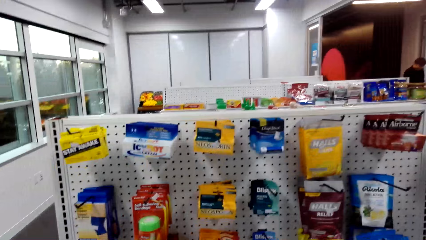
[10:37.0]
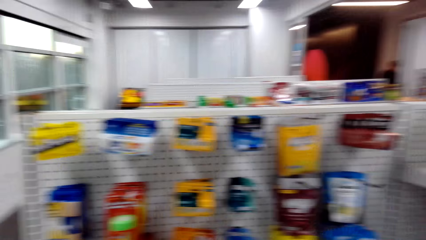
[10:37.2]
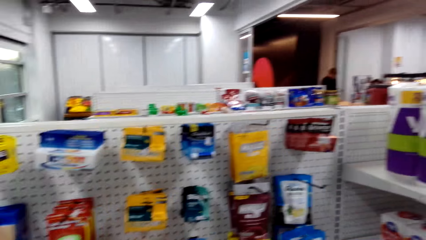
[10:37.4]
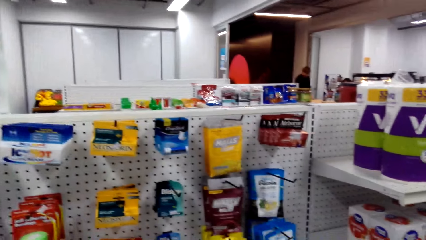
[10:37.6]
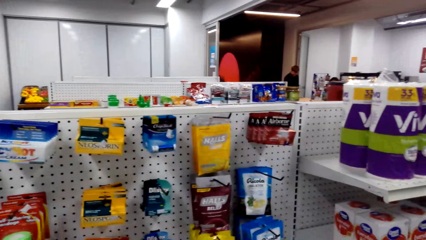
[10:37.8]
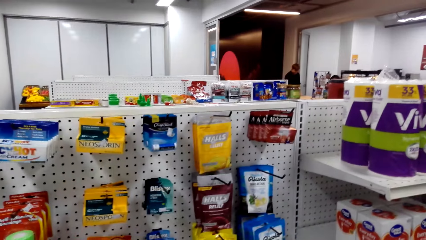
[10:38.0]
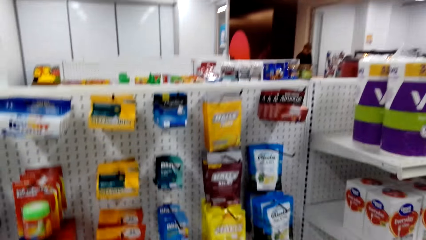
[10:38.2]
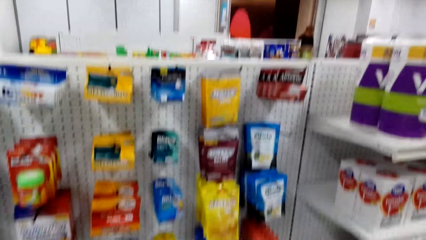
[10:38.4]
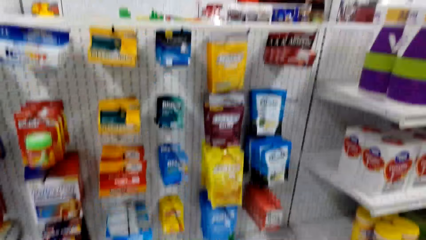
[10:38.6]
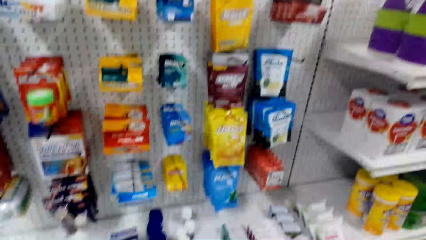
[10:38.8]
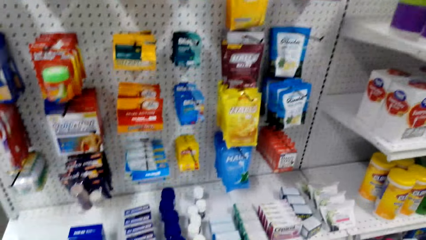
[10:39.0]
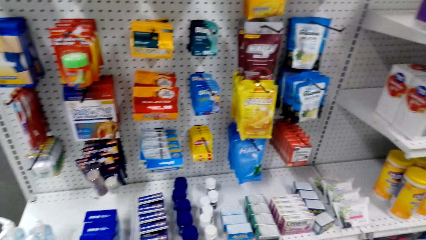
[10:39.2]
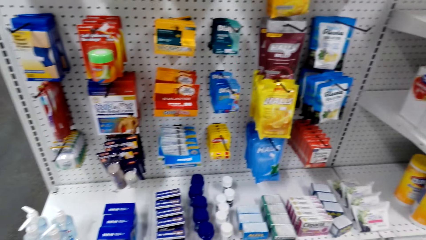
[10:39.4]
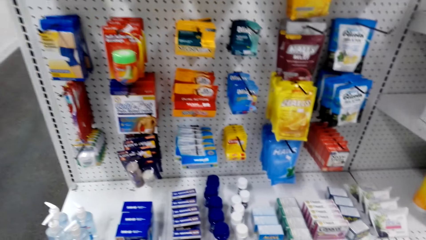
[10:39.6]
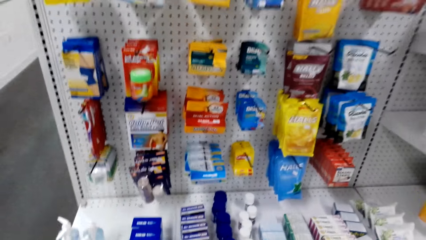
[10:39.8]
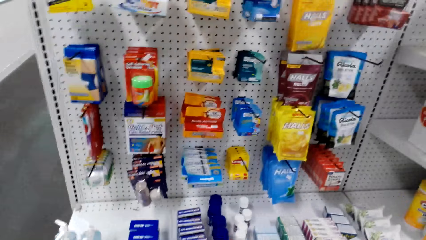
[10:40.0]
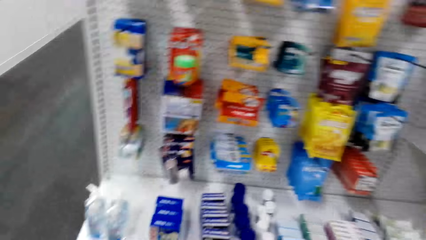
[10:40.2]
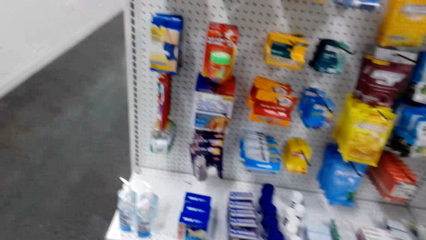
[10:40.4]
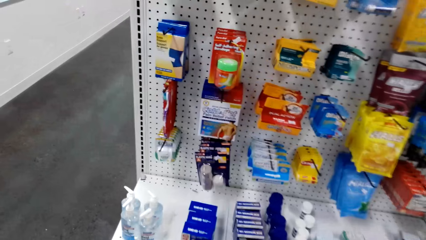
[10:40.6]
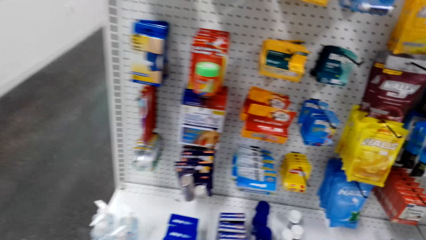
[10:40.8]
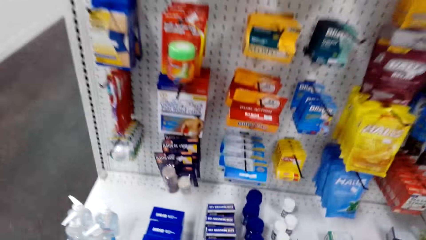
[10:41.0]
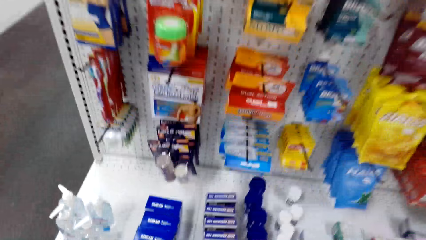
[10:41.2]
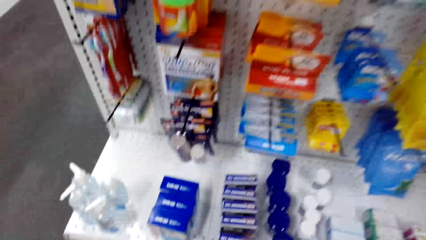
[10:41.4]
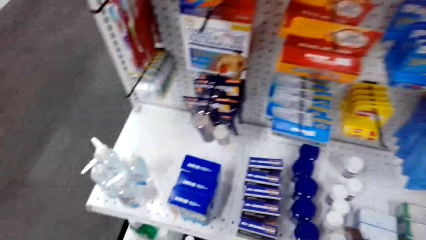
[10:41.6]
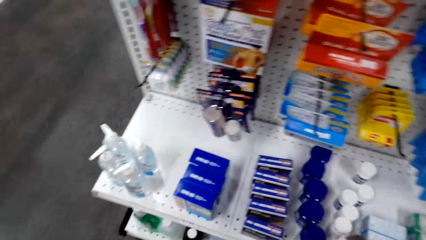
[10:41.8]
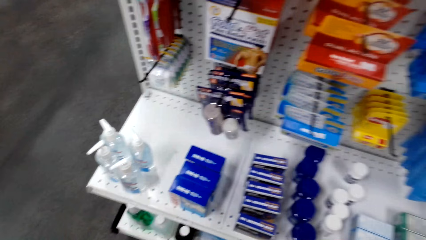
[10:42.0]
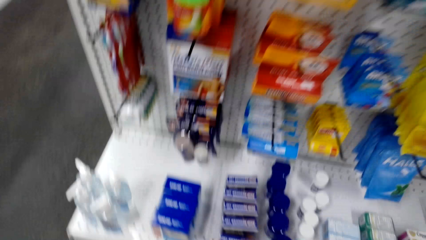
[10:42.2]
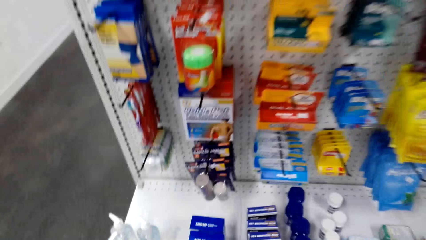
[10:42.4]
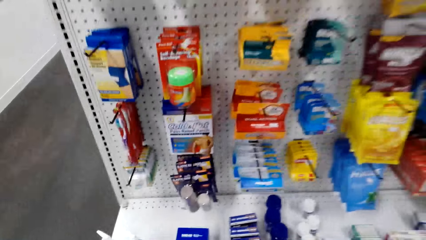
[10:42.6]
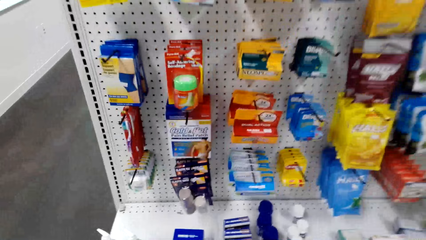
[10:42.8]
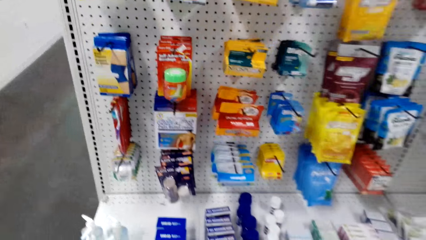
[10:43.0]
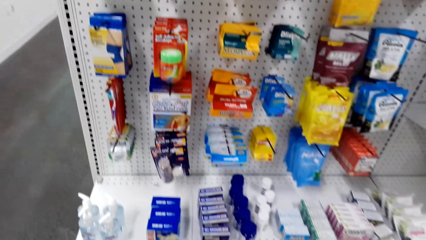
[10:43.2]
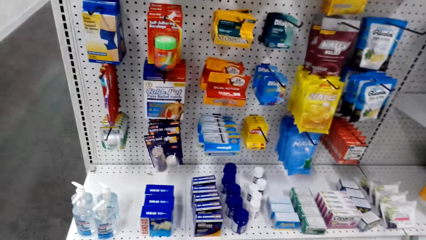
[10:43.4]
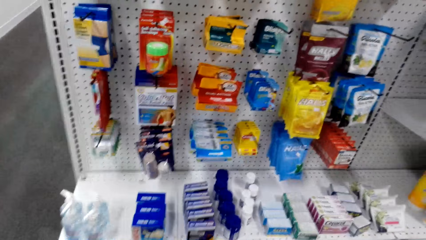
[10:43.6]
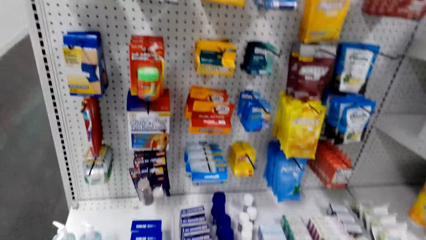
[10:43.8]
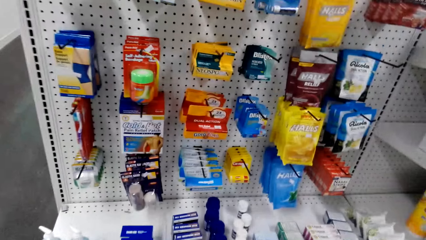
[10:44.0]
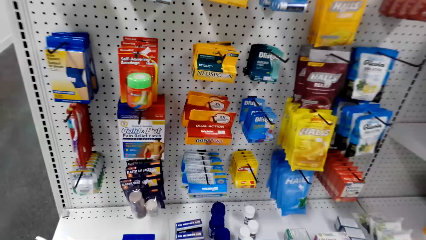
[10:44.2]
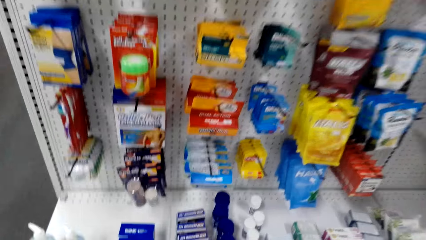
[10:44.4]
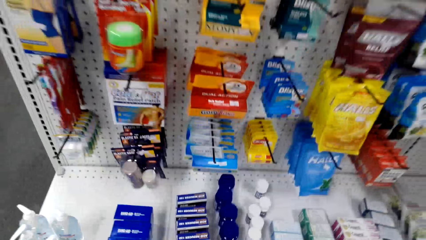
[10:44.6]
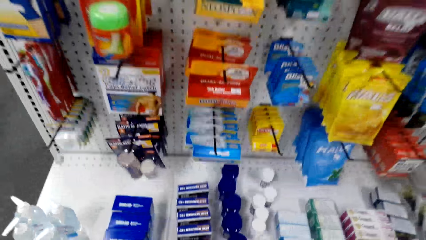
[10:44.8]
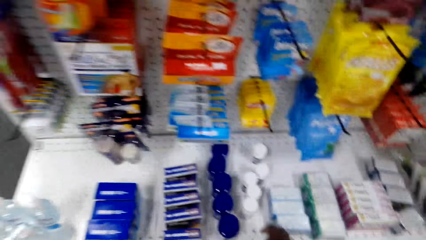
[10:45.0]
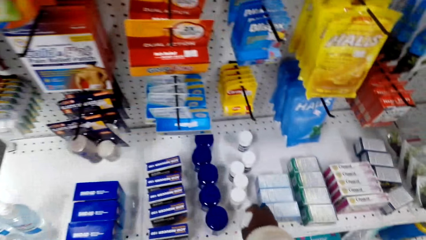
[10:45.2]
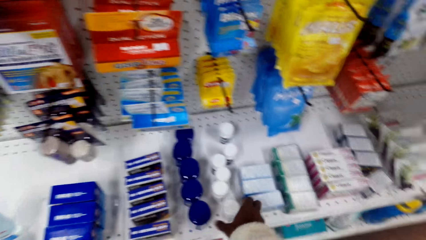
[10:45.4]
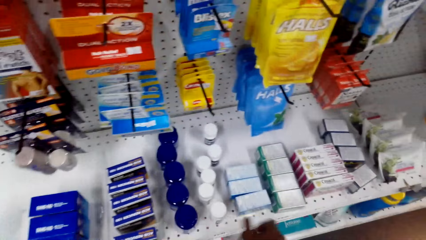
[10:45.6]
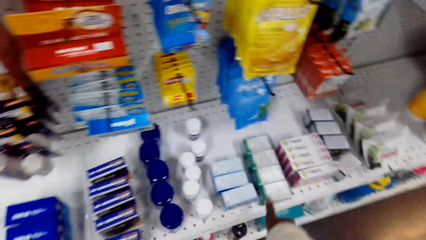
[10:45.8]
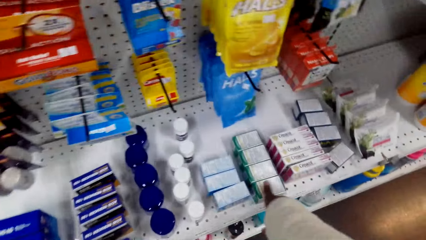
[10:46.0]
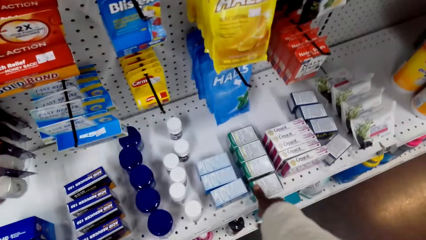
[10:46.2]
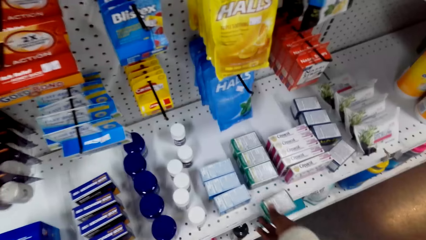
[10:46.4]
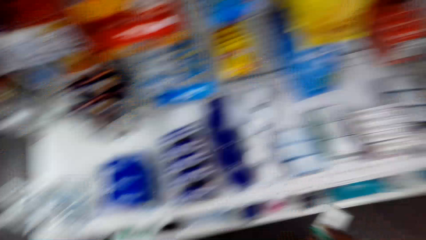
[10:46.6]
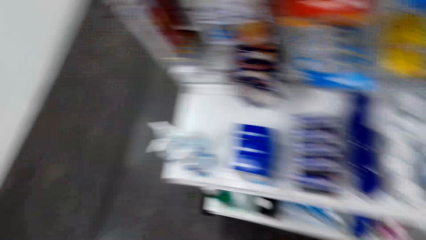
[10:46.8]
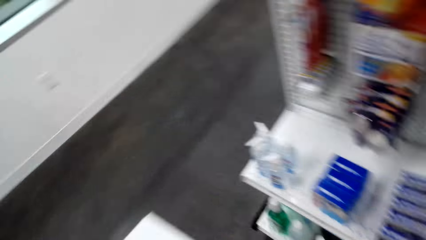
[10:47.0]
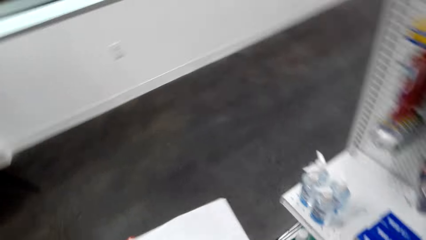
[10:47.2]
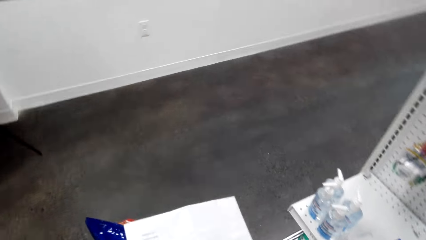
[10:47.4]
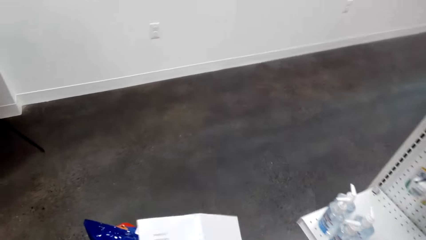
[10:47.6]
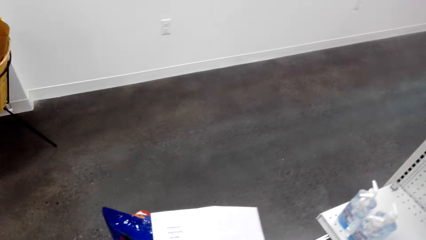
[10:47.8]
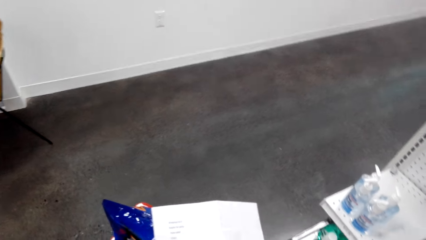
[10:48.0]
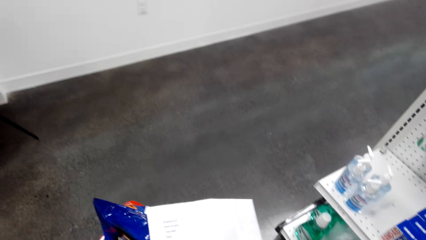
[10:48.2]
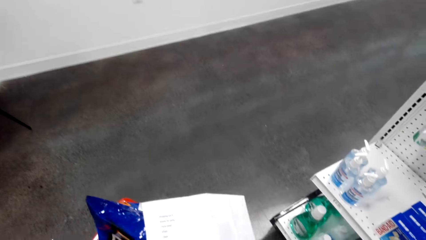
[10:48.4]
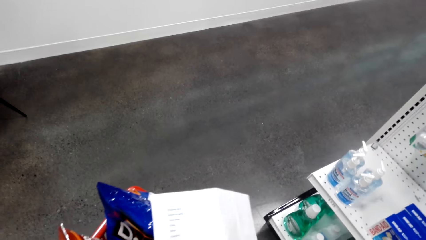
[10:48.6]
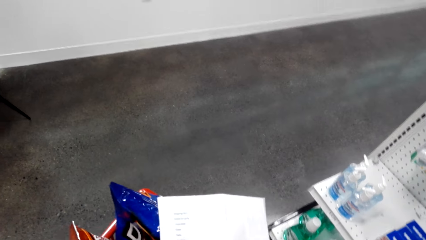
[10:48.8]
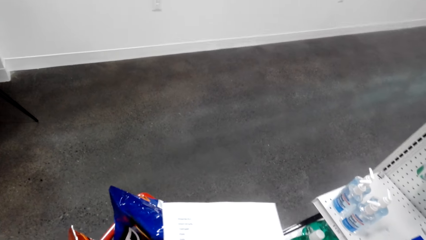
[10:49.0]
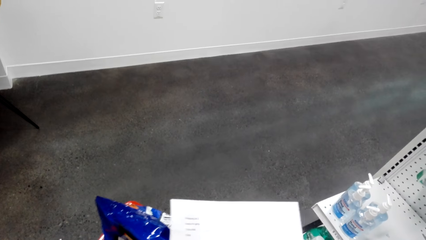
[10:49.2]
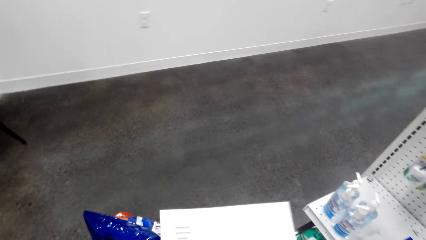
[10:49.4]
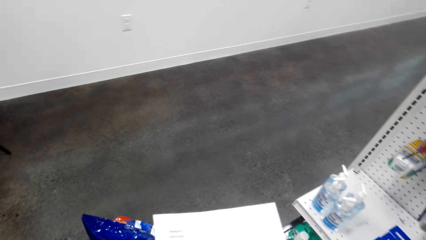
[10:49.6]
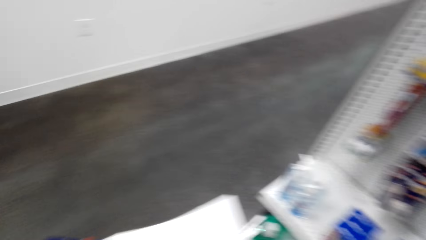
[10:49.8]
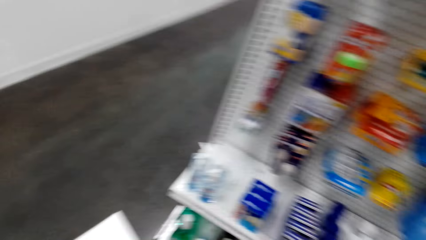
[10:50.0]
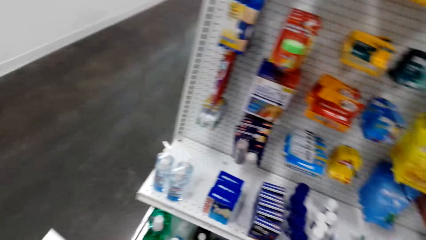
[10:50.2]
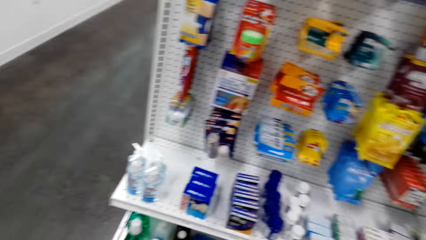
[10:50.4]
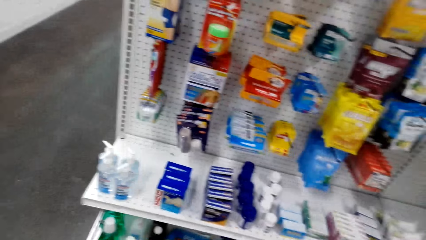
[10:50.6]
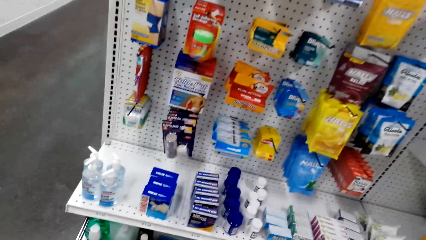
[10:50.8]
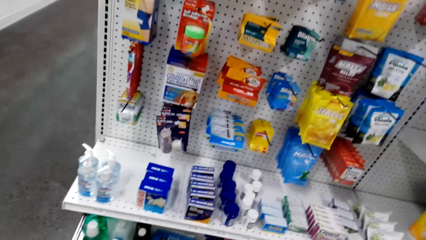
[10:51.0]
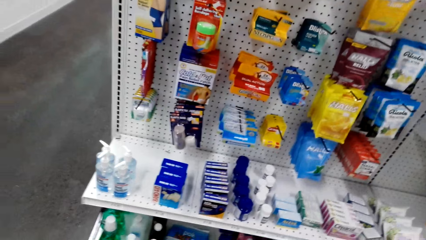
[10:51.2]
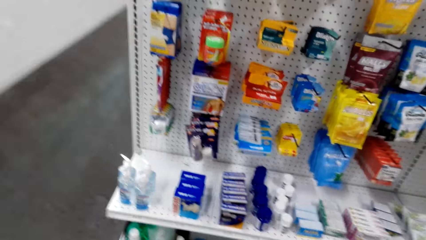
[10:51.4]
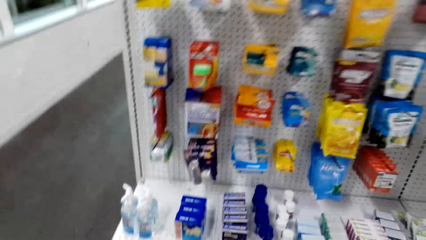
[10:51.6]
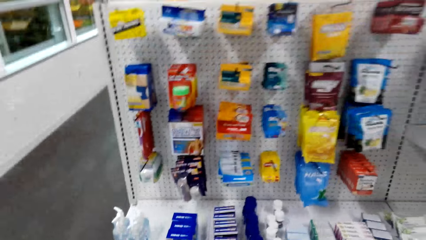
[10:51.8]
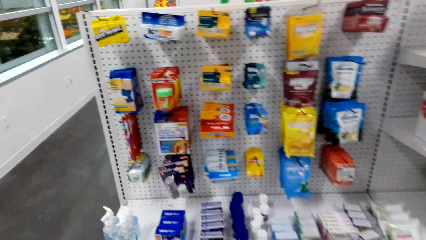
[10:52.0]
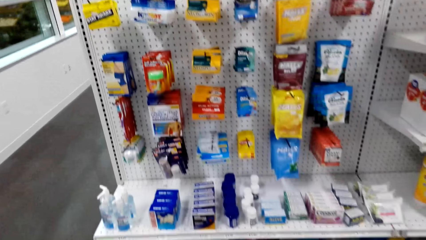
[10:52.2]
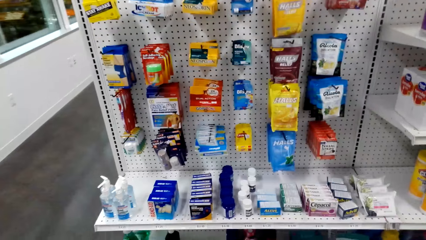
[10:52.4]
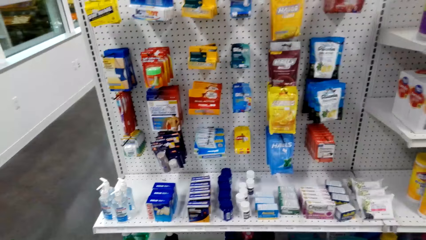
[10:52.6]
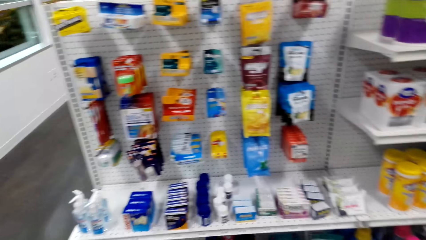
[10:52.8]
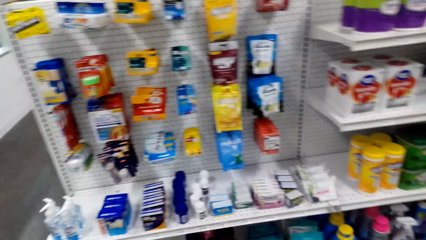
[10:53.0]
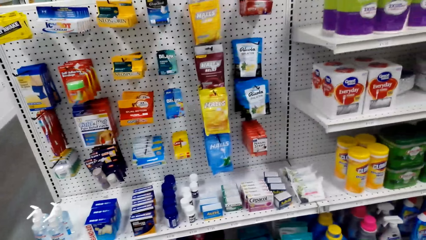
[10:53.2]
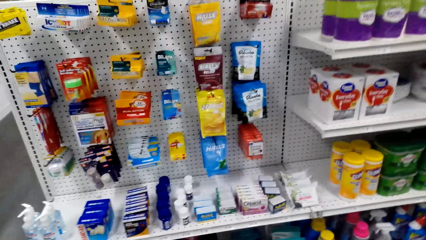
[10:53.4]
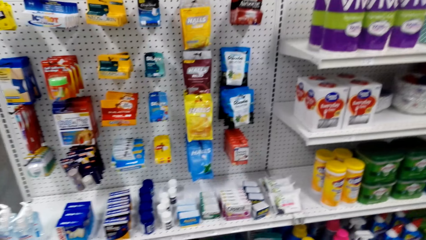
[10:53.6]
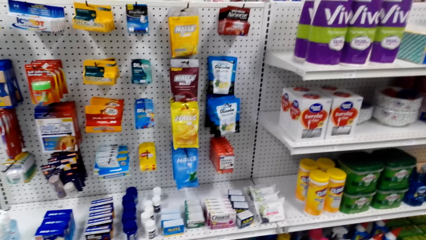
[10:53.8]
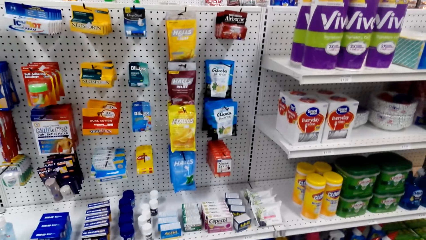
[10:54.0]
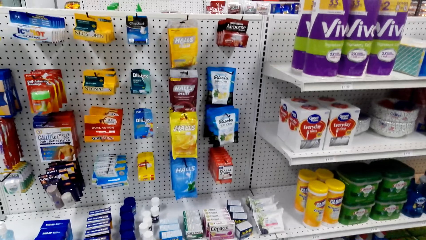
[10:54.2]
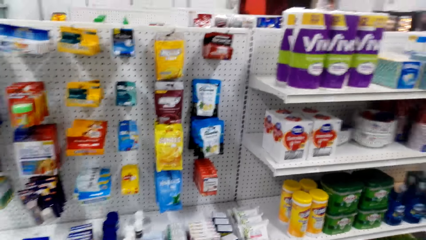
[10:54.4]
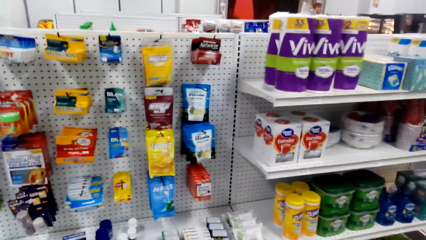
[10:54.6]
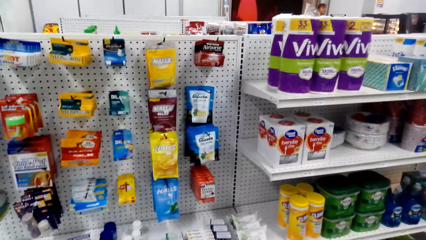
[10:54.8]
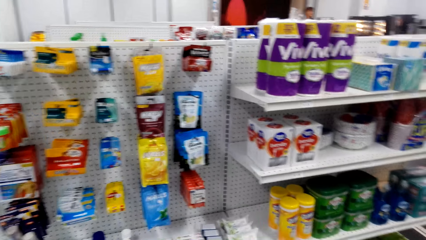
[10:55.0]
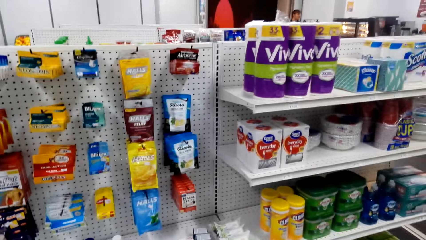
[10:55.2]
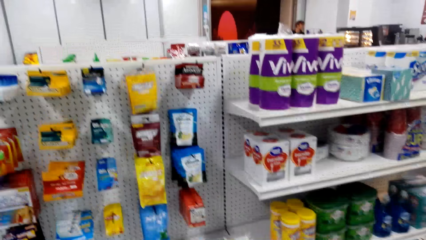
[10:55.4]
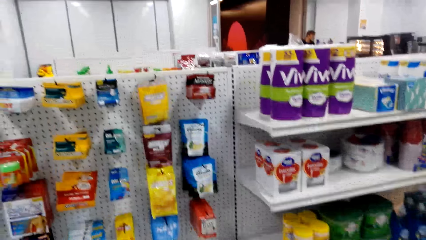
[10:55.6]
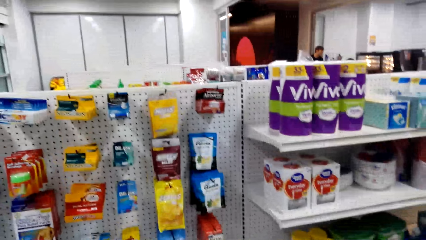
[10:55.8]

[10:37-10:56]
The camera wearer holds a package. They turn around. They take something from the ground. They hold a paper. They read the paper. They turn around.
